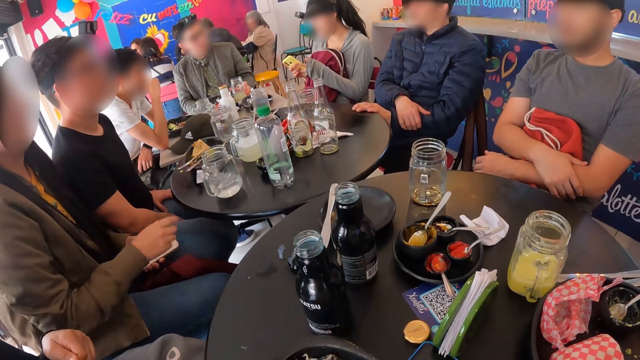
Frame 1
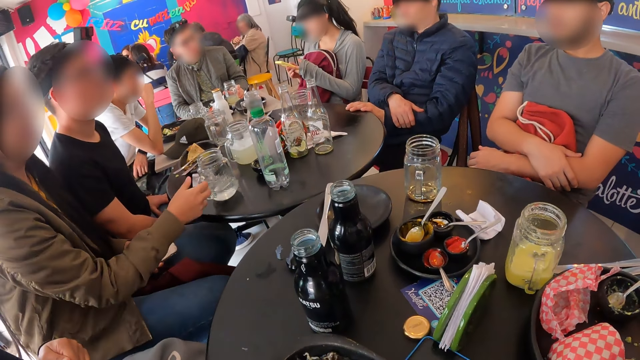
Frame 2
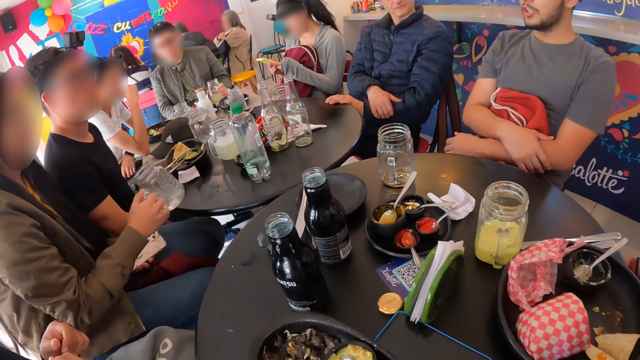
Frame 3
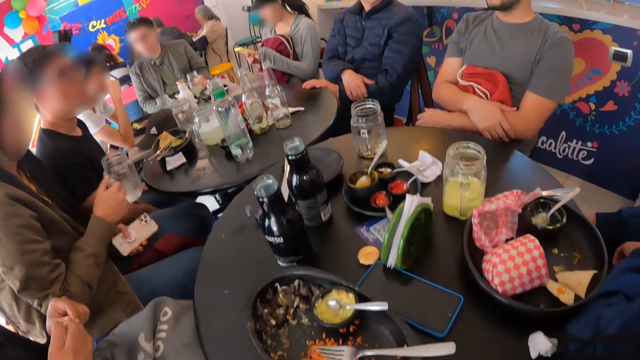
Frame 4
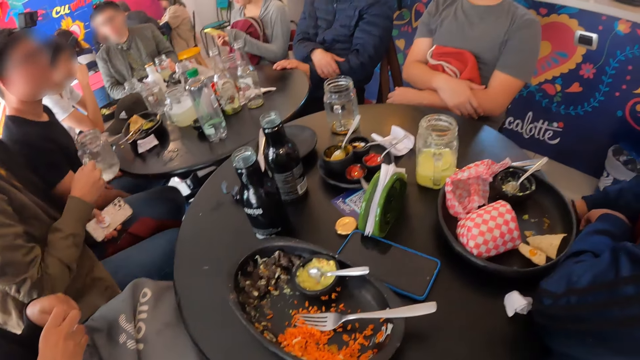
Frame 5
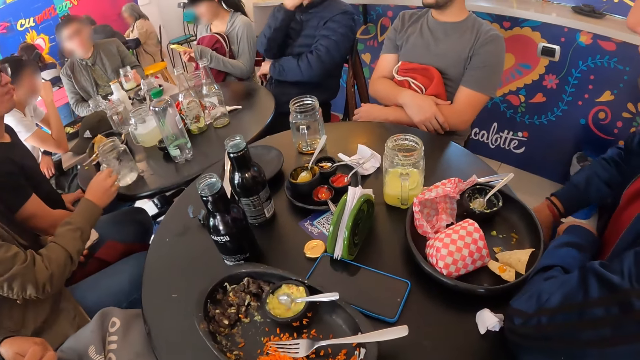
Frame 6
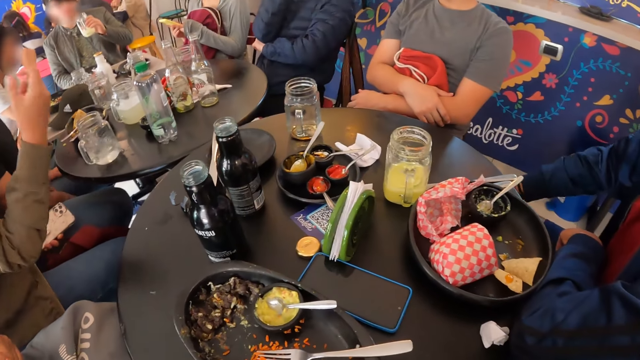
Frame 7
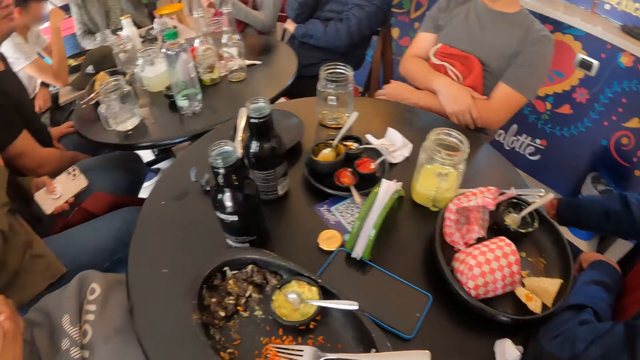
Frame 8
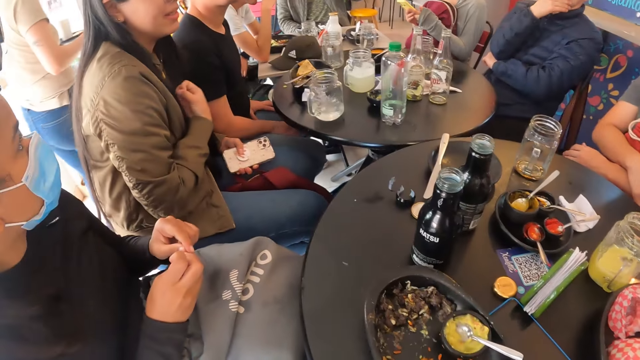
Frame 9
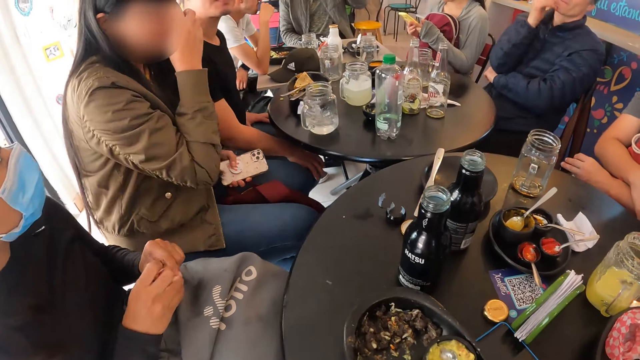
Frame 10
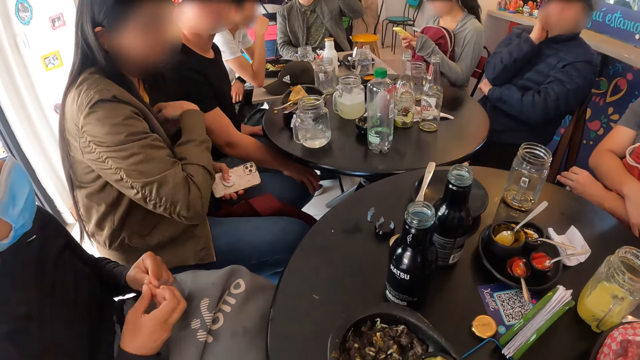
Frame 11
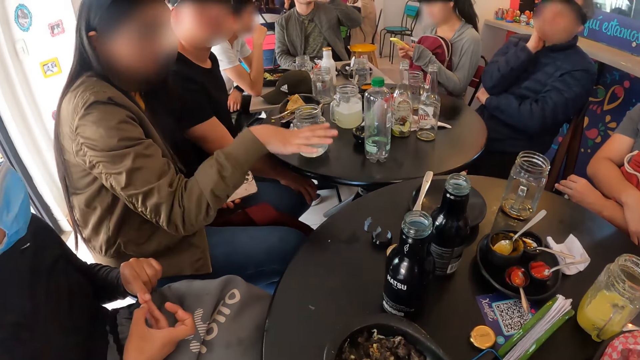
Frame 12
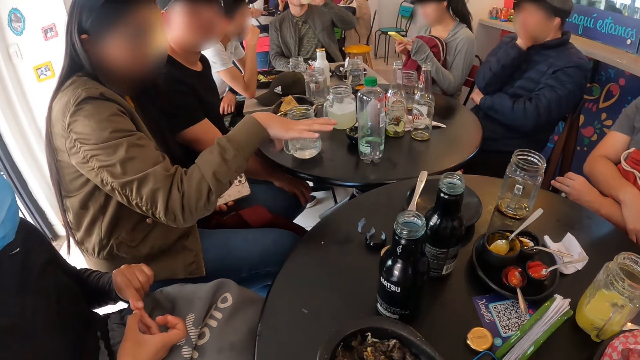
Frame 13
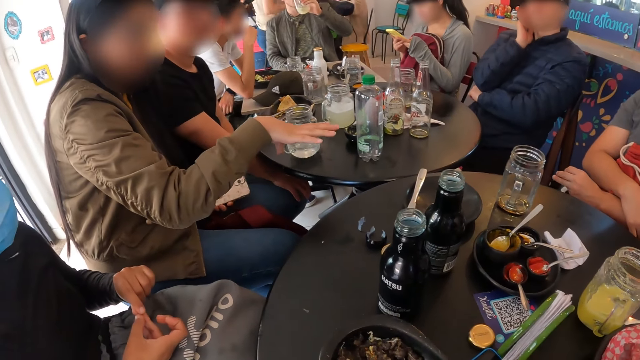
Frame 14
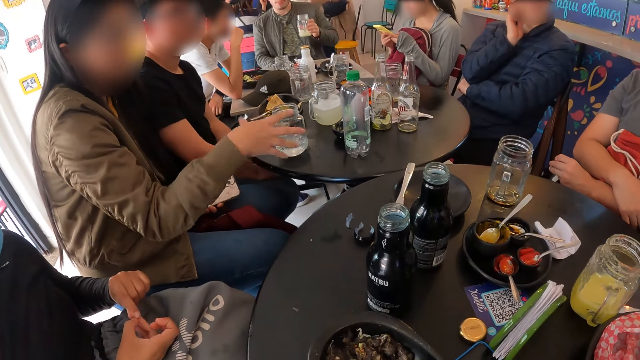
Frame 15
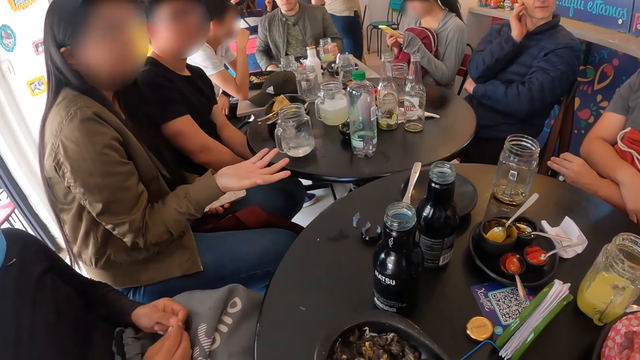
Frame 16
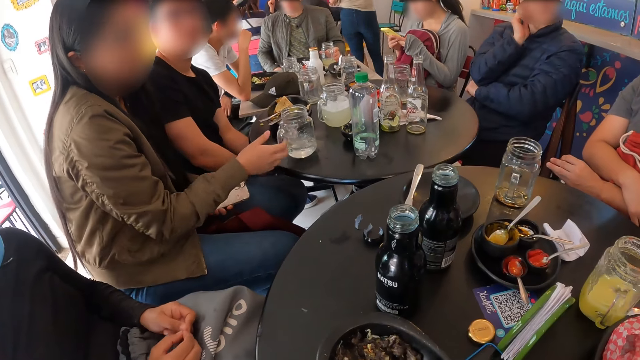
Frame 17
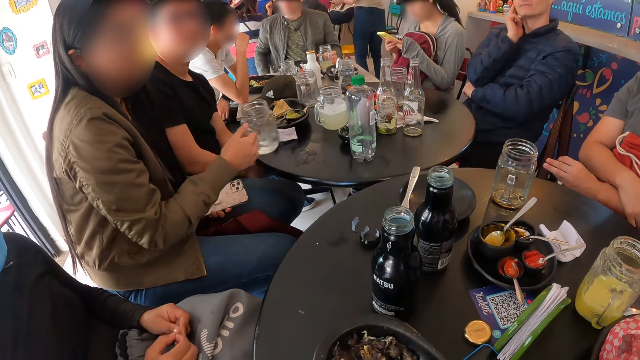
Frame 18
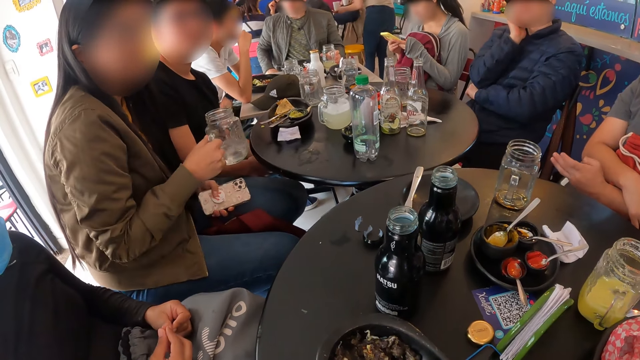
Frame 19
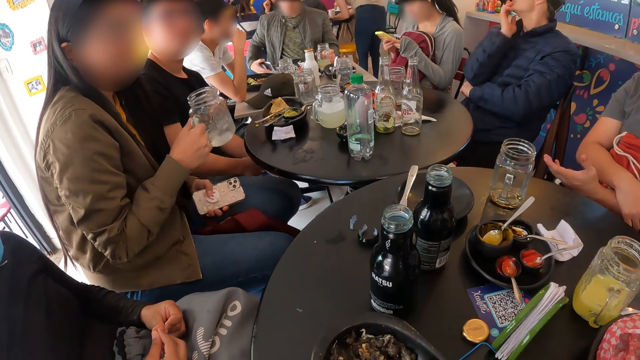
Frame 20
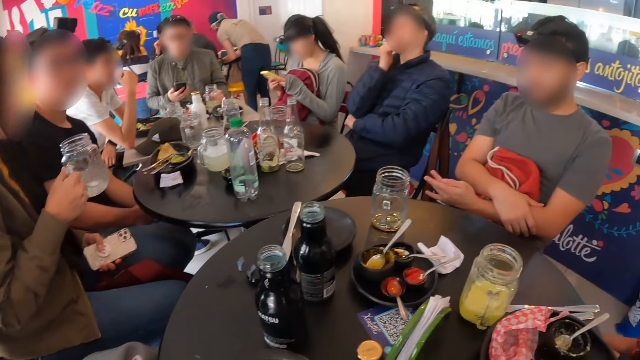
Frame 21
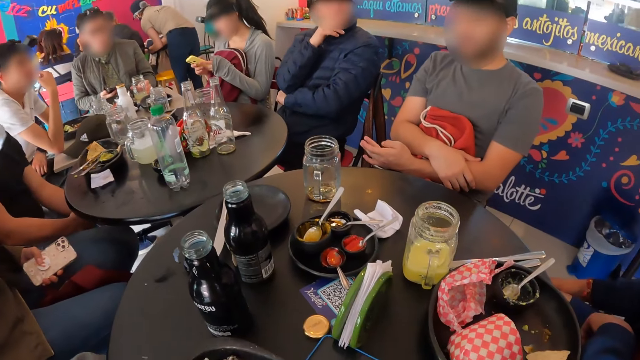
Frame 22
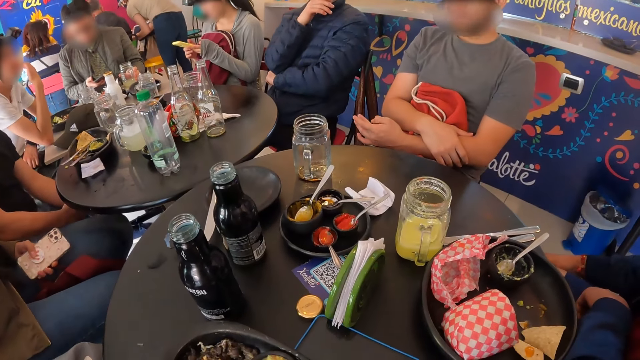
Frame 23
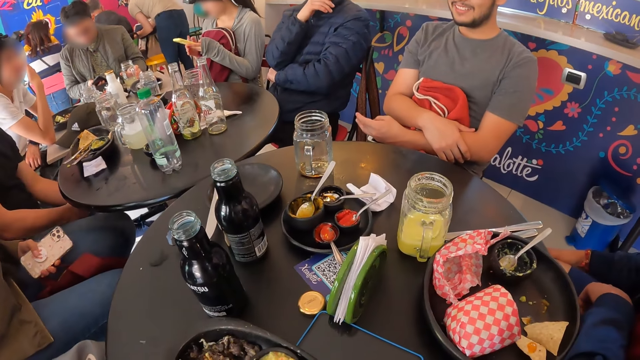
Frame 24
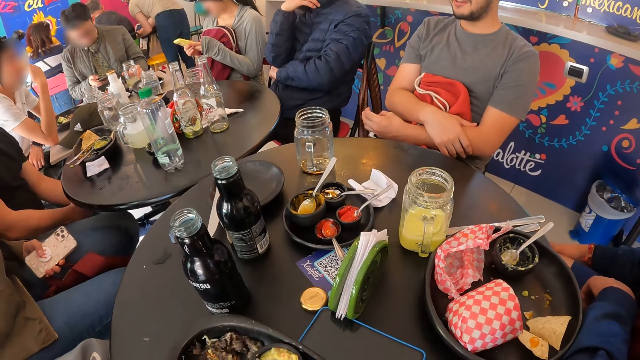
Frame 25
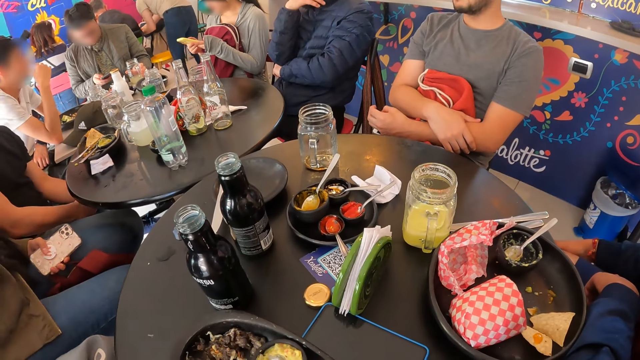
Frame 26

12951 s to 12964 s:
The woman takes the cup from the table with her right hand. She drops the cup on the table with her right hand. She interacts with the group of people and the camera wearer. She takes the cup from the table with her right hand. She drinks water from the cup with her right hand.

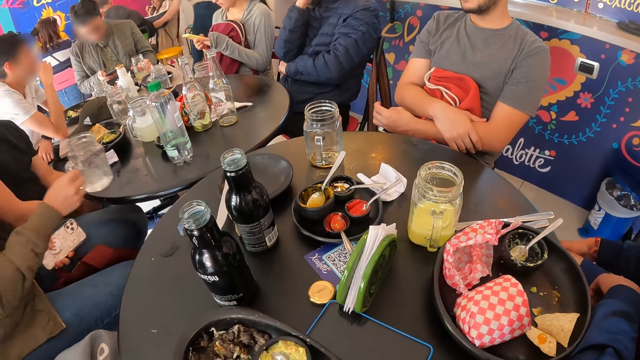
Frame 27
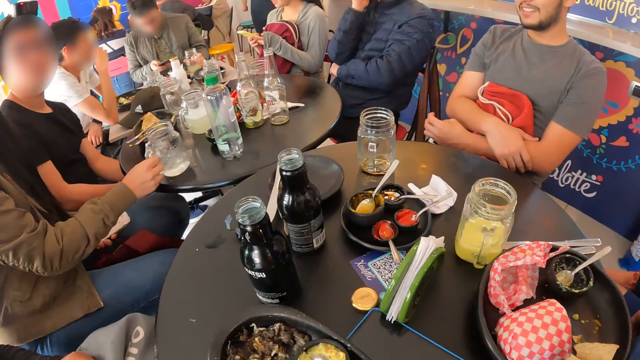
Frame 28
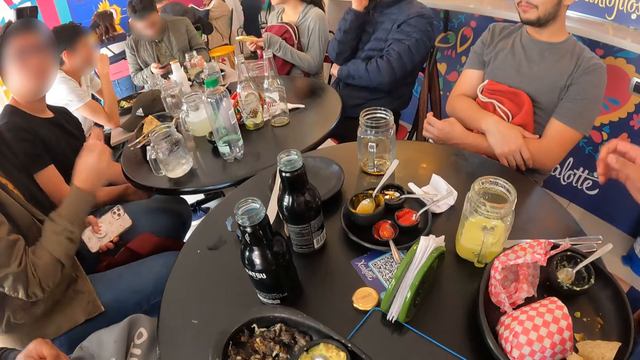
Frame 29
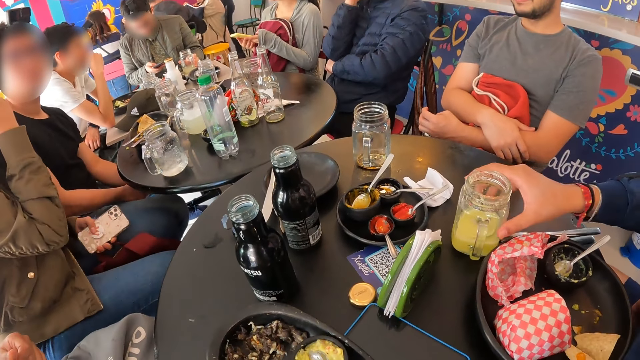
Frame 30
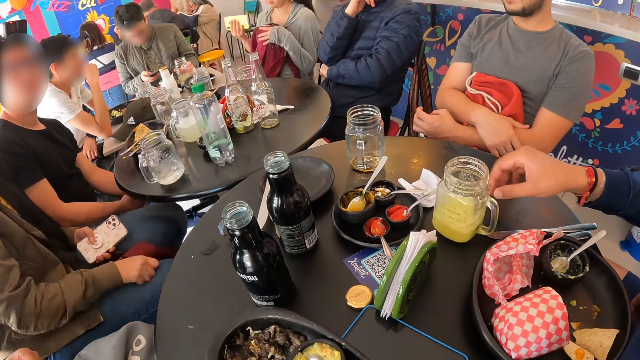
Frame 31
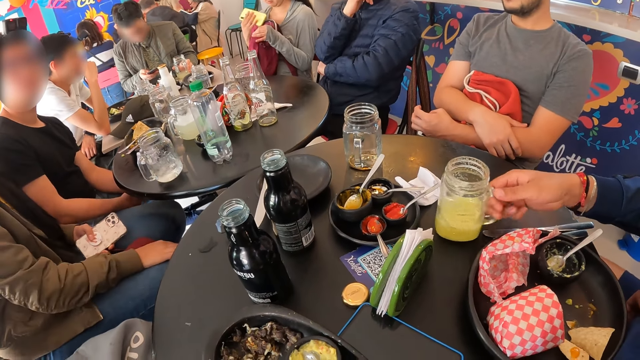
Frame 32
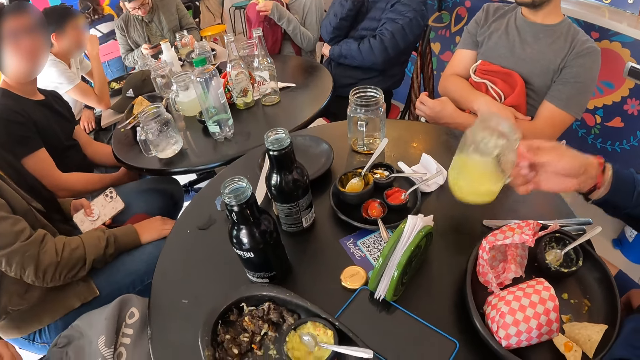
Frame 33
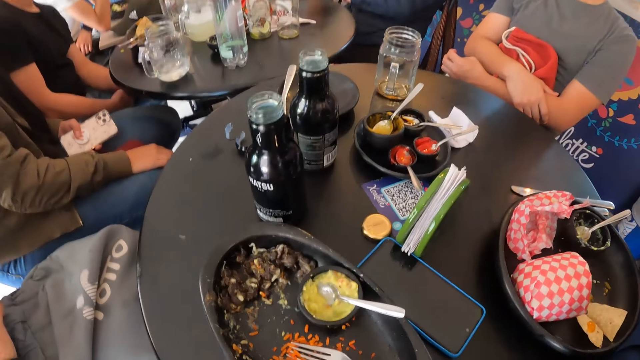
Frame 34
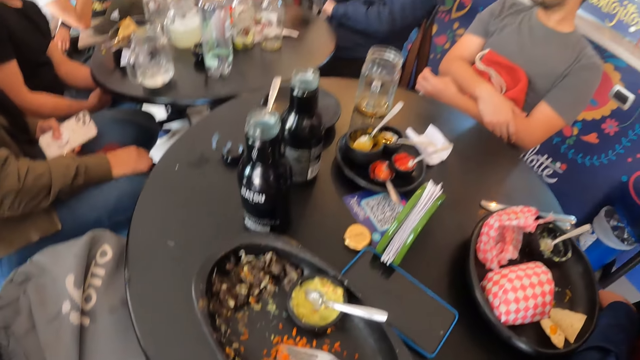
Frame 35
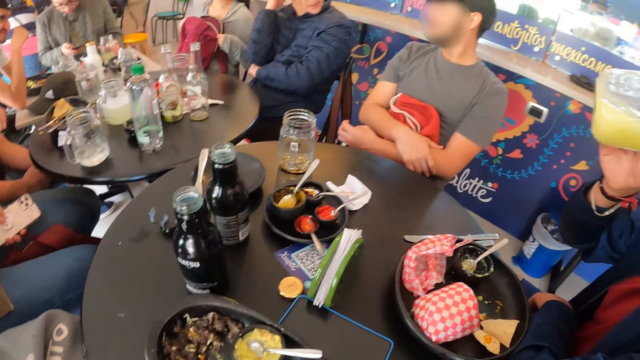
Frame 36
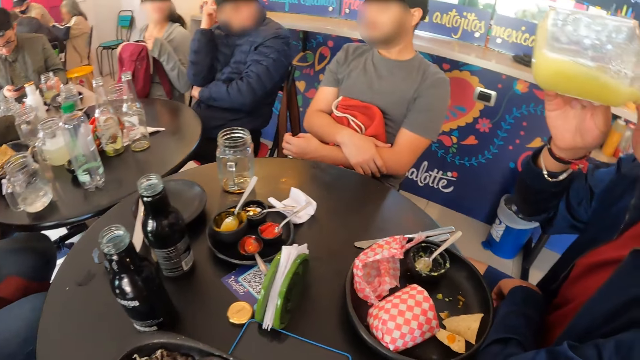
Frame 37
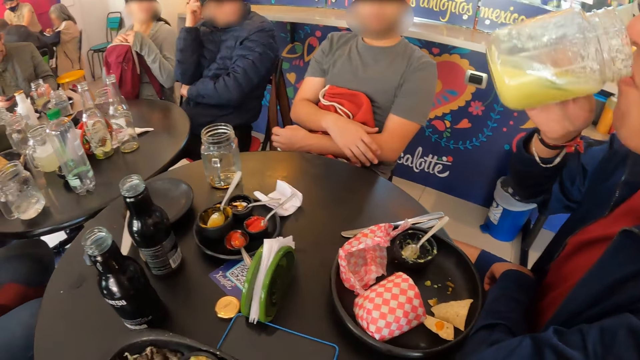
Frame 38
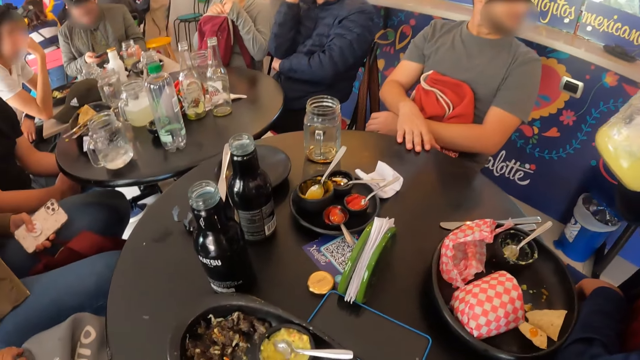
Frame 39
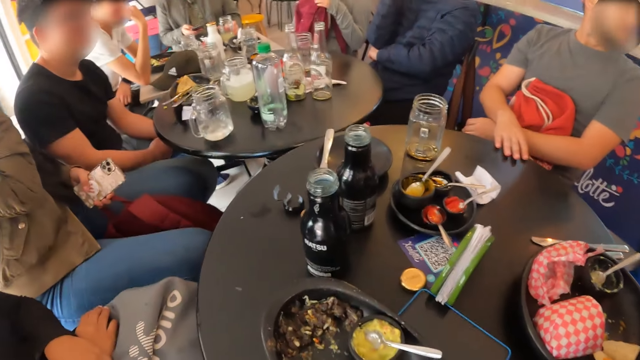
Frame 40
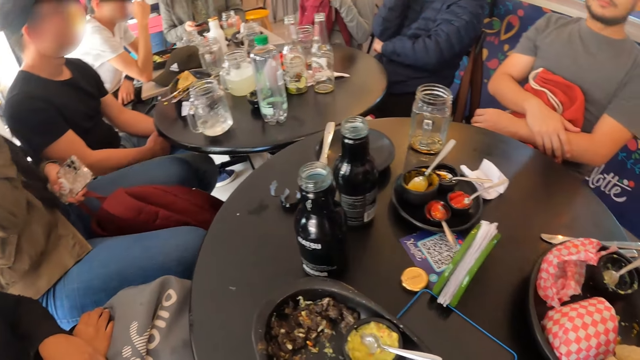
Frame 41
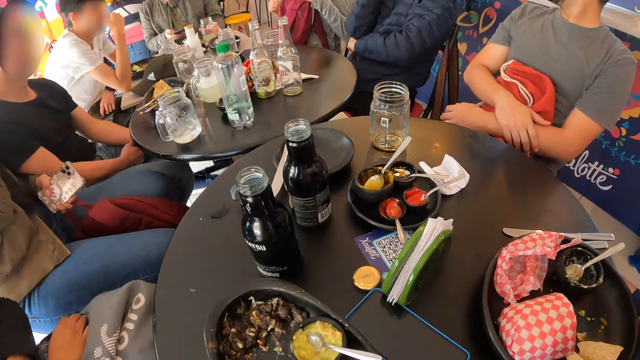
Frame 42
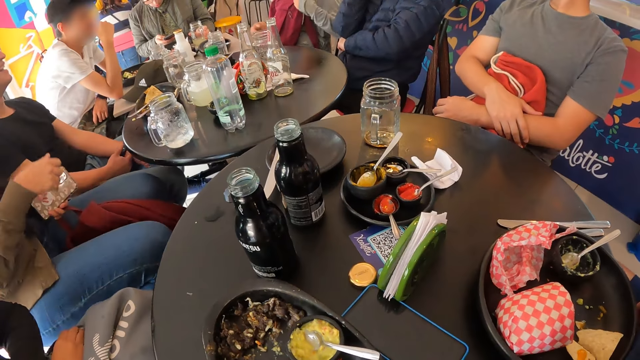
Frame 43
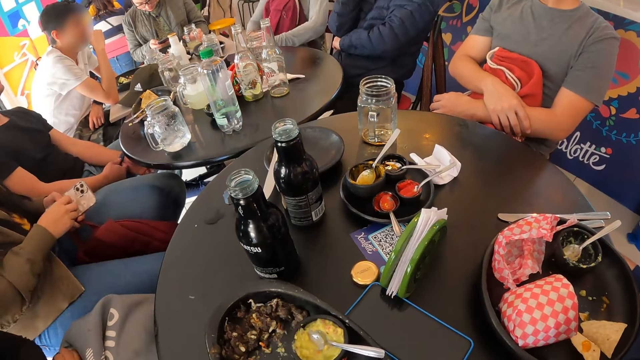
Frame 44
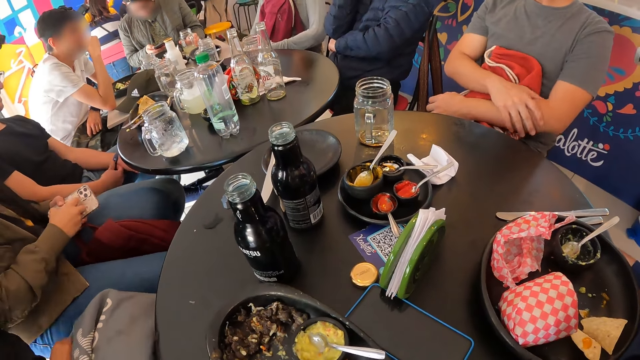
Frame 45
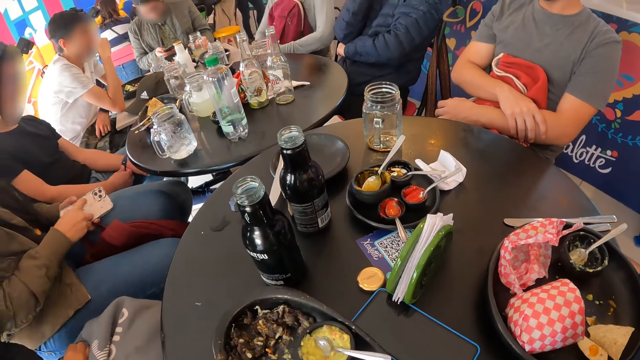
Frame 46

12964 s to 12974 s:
The woman drops the cup on the table with her right hand. The man takes the cup from the table with his right hand and drinks juice from the cup with his right hand.
